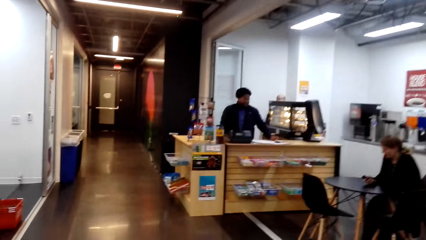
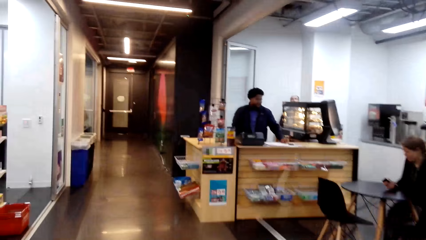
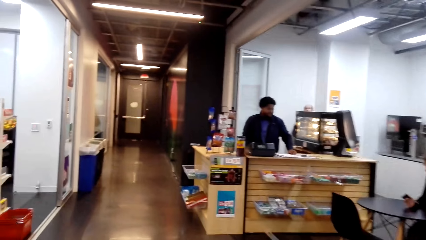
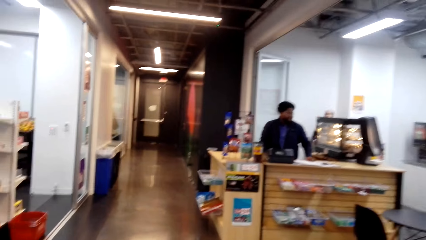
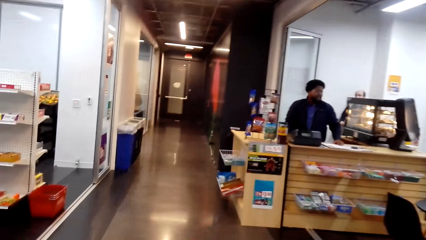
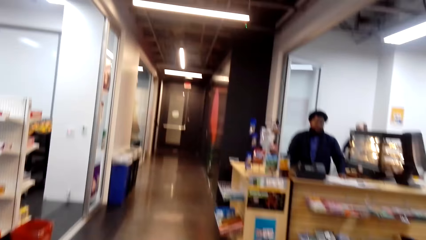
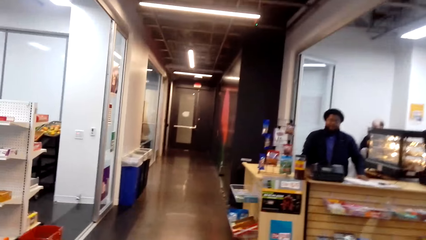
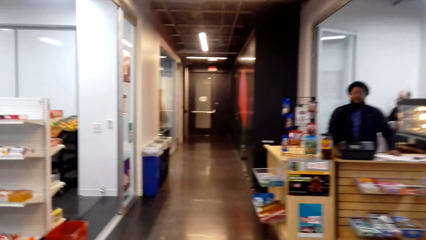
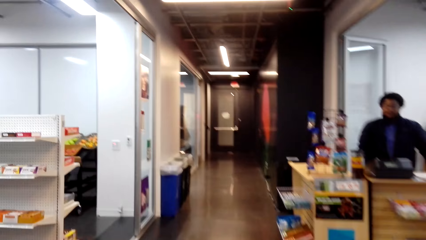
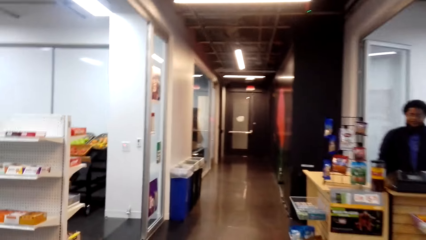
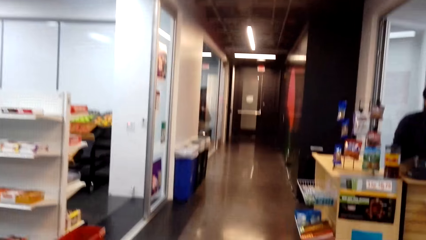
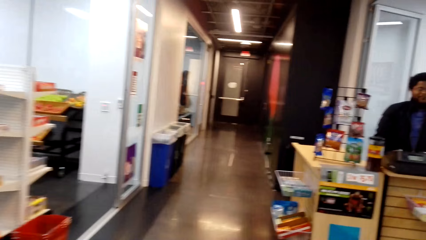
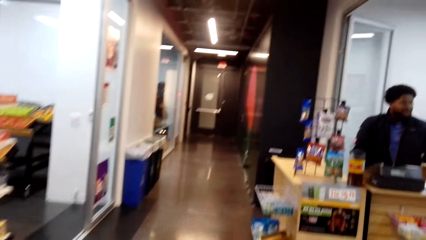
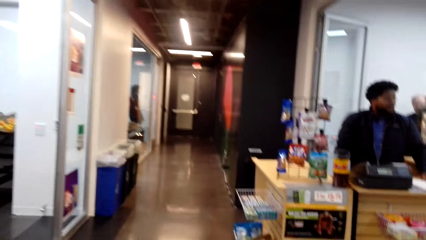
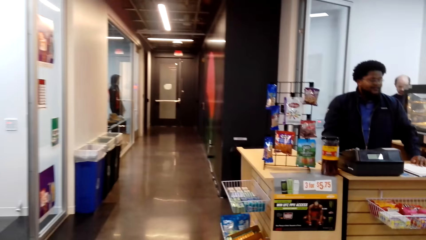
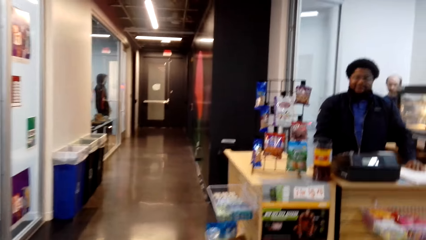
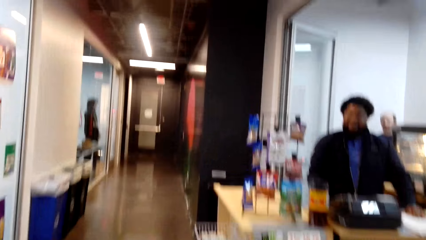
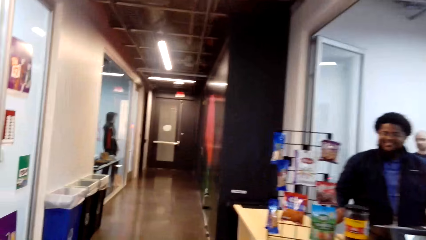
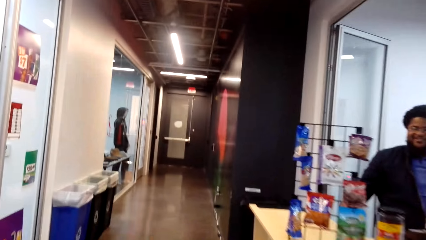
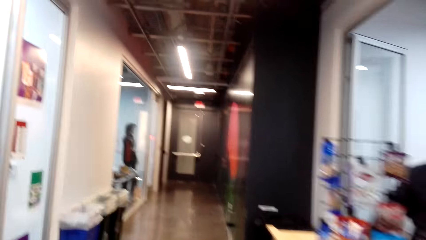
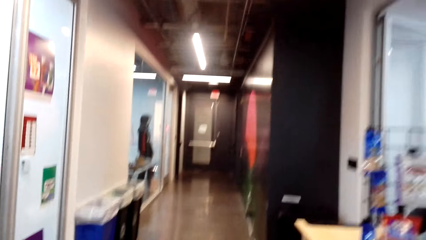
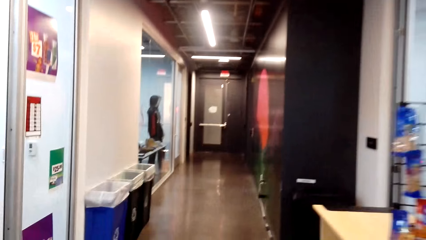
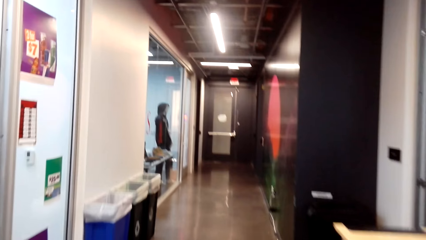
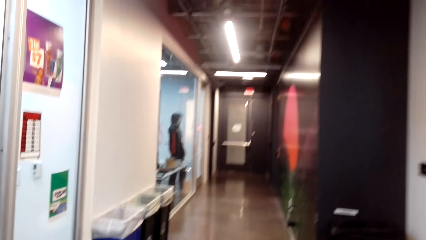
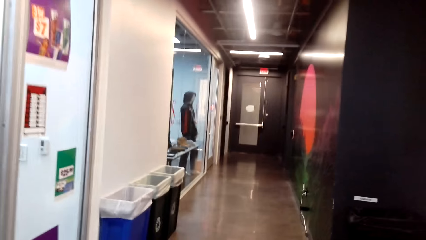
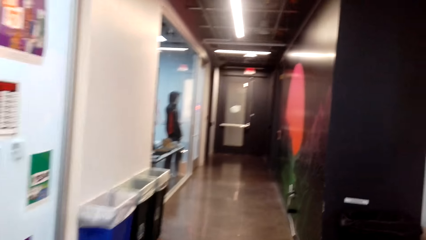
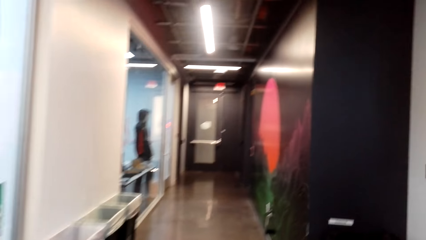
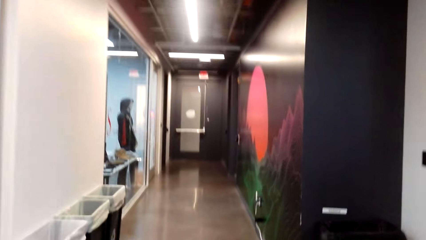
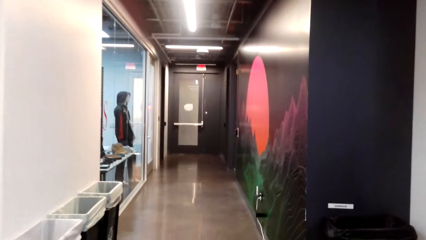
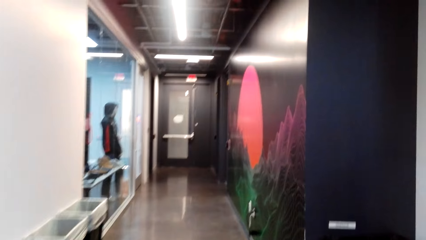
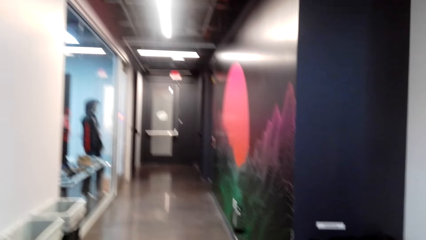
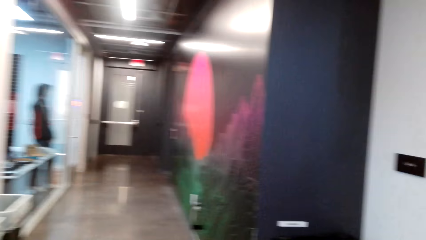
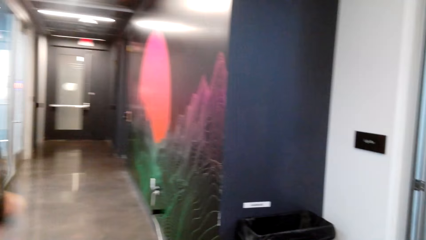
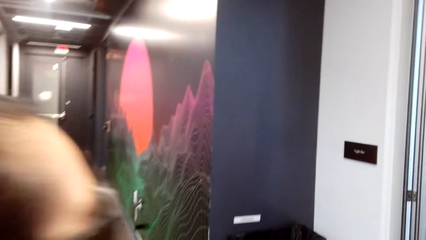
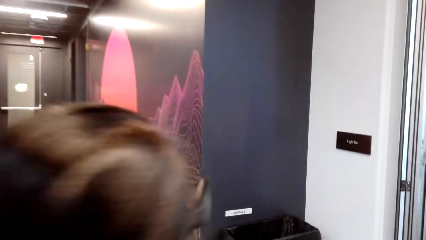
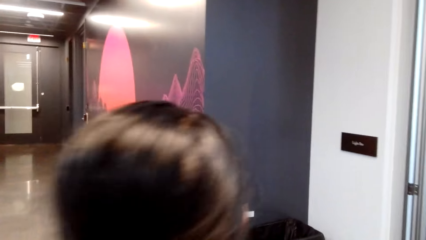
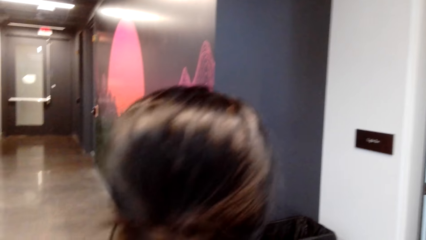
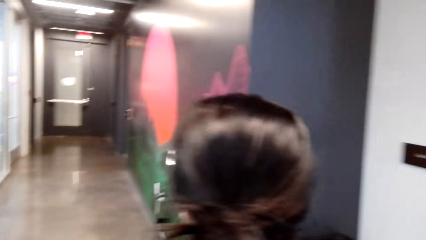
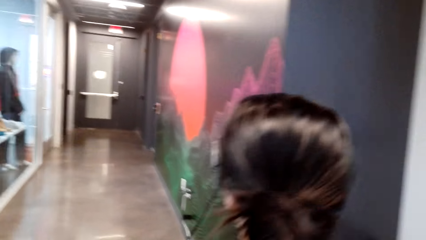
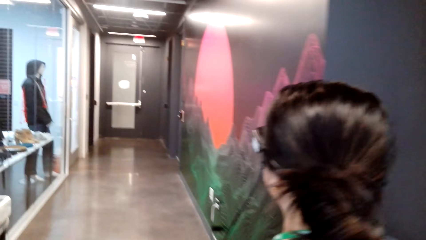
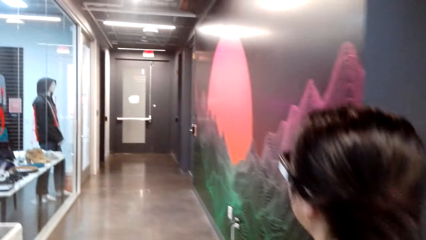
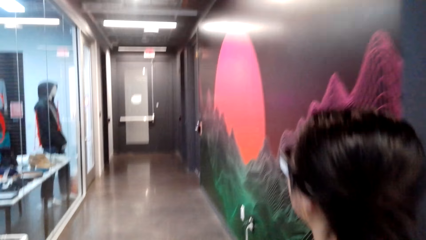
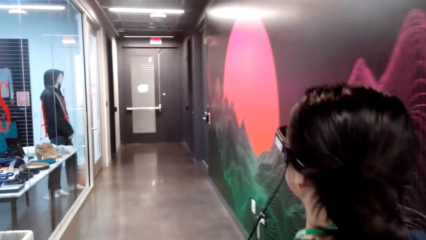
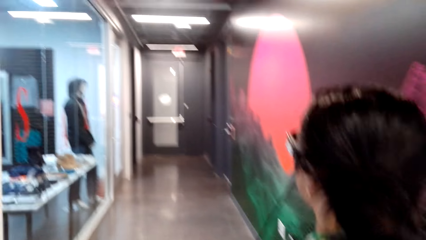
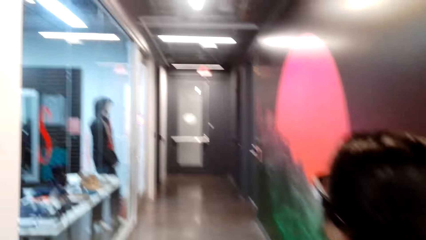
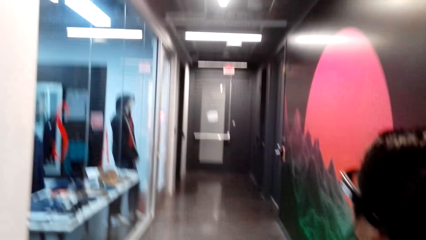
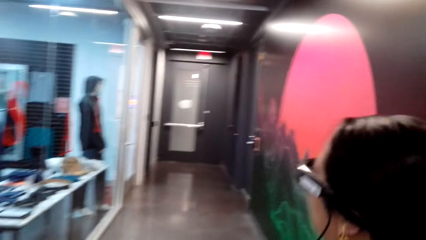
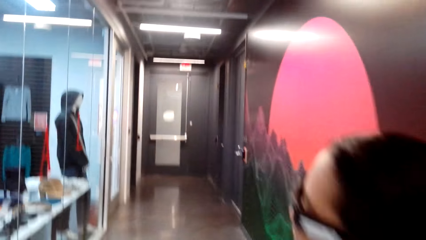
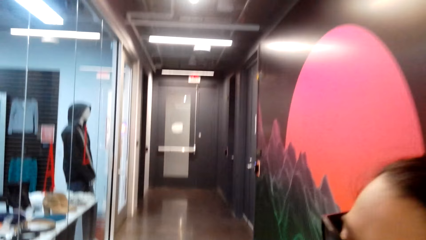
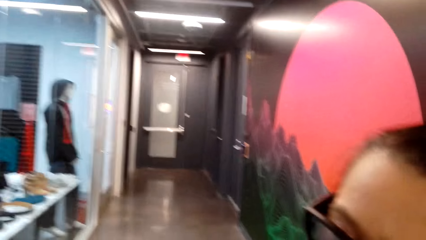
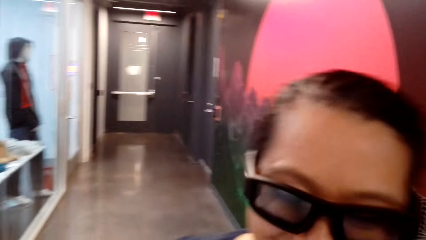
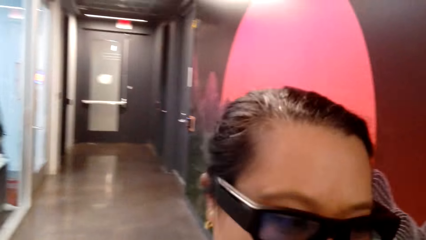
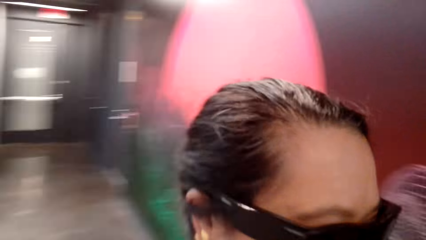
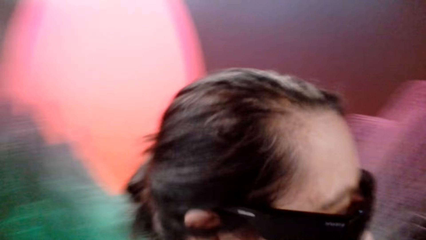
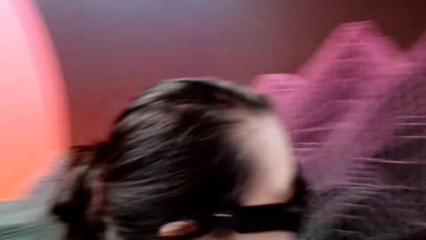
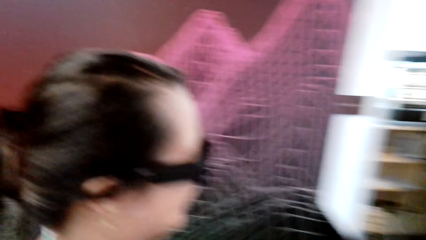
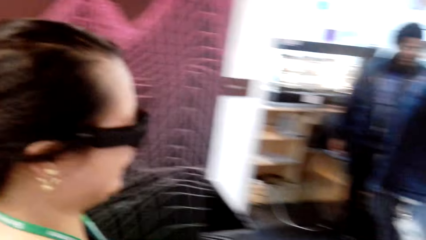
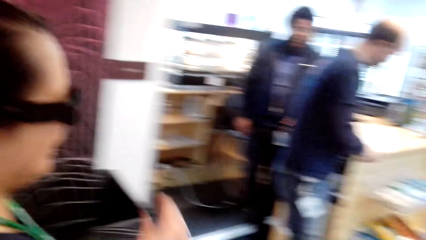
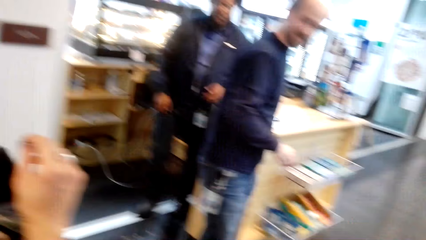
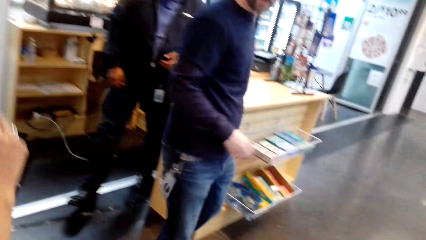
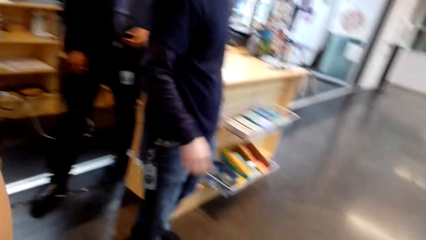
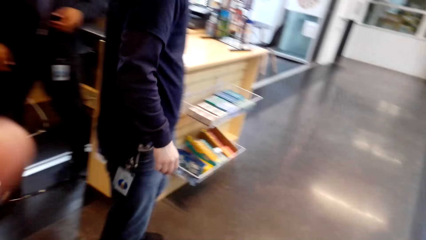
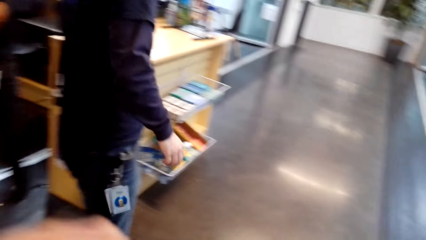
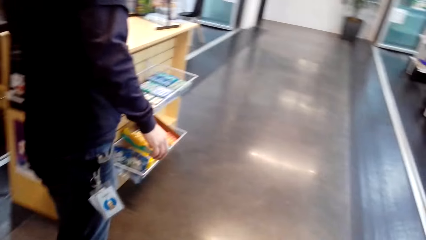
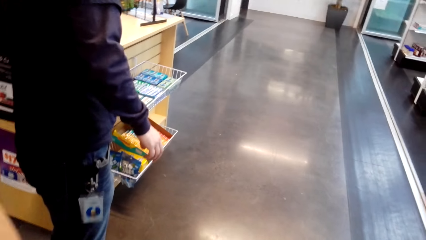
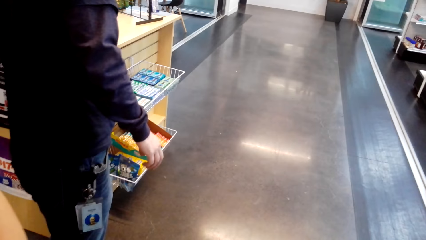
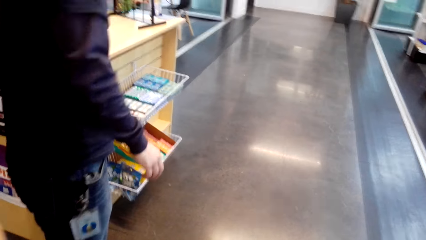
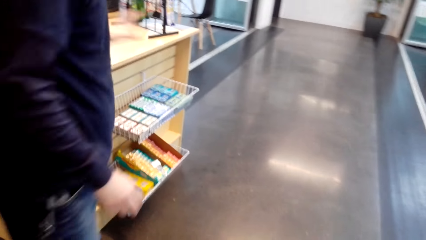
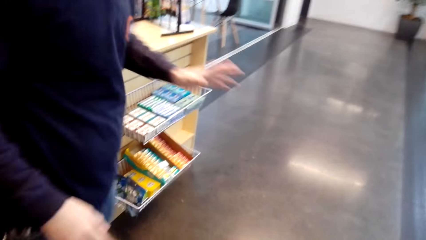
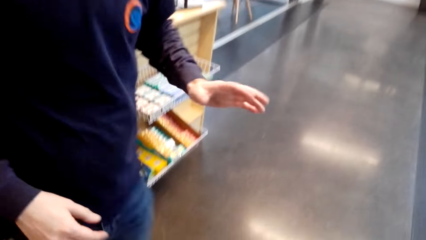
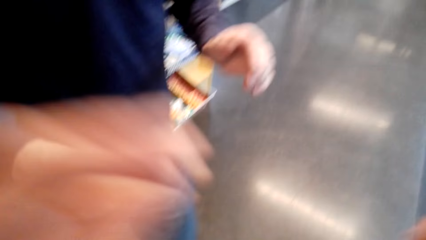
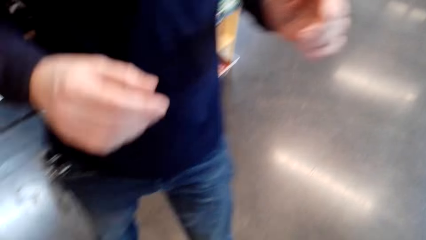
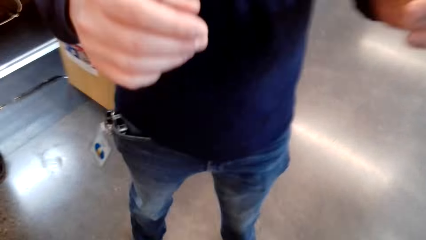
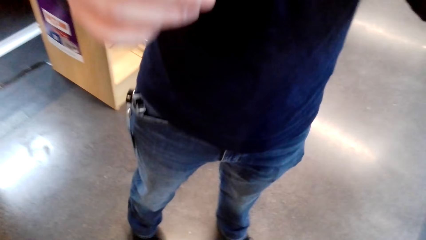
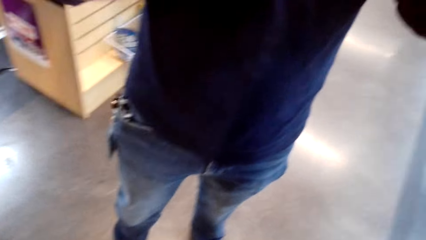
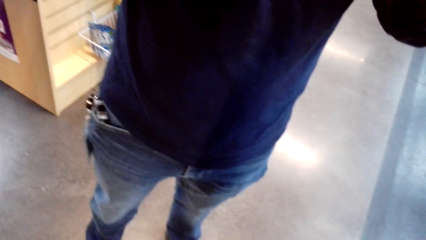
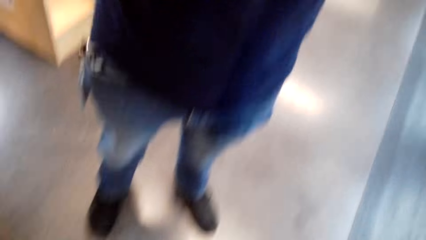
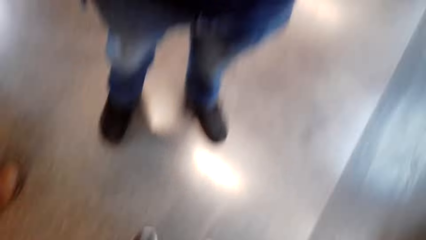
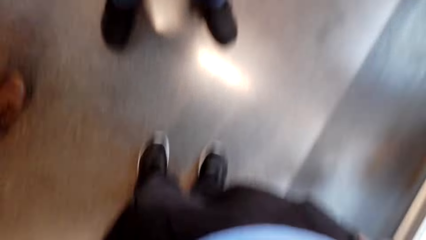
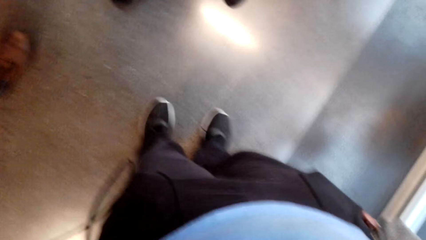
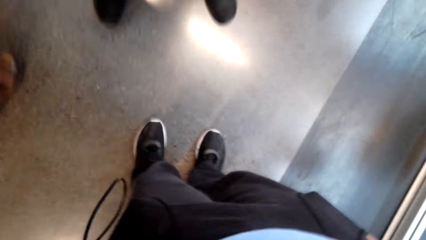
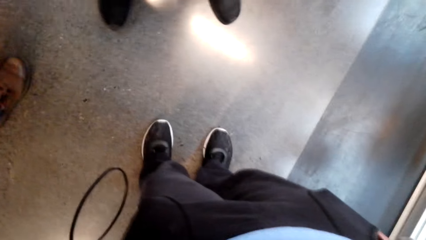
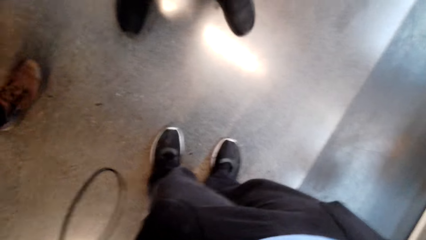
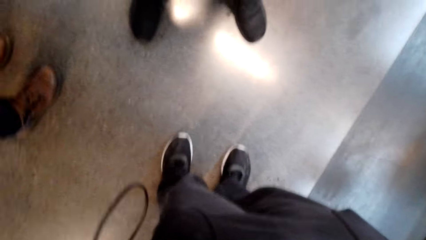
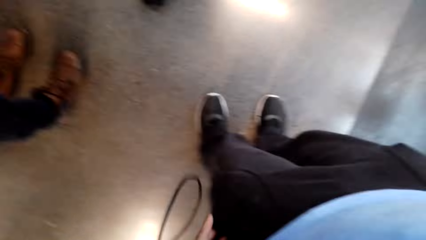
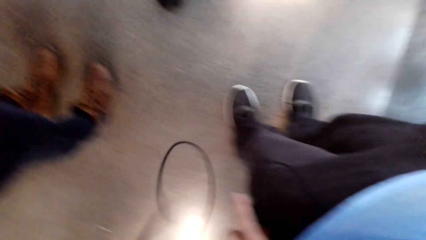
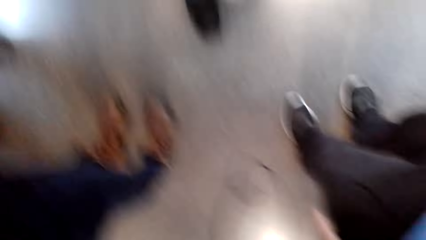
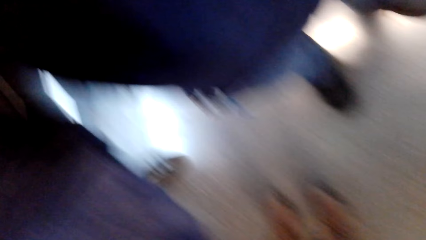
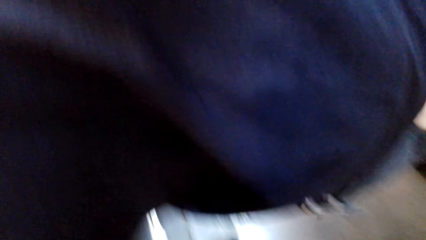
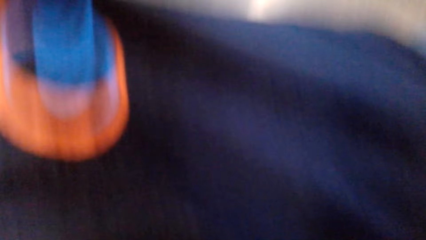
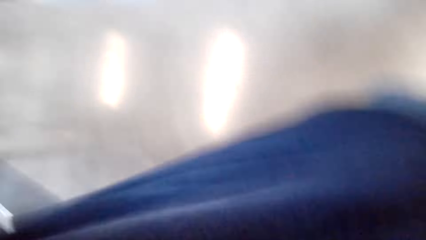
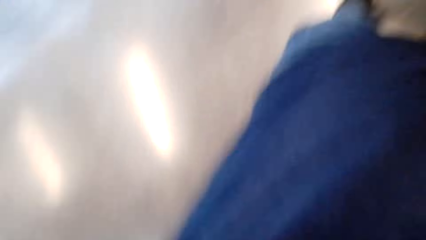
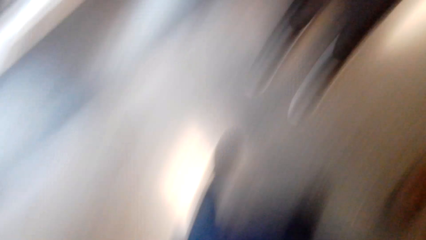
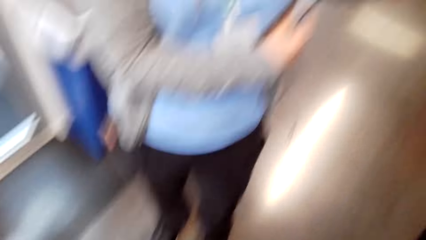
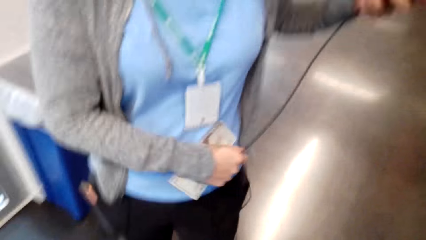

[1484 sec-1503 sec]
The camera wearer adjusts the camera. A man takes the camera from the camera wearer.
